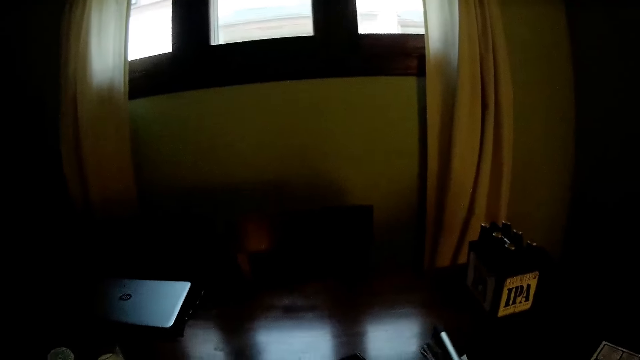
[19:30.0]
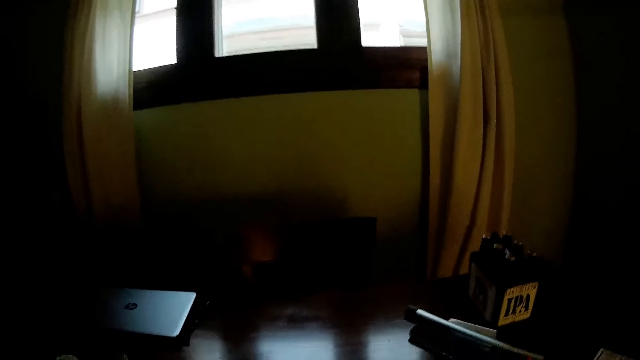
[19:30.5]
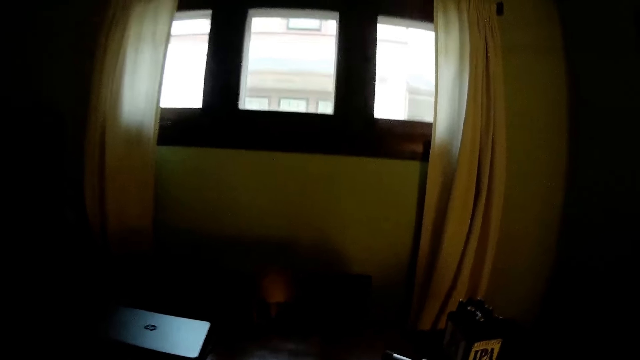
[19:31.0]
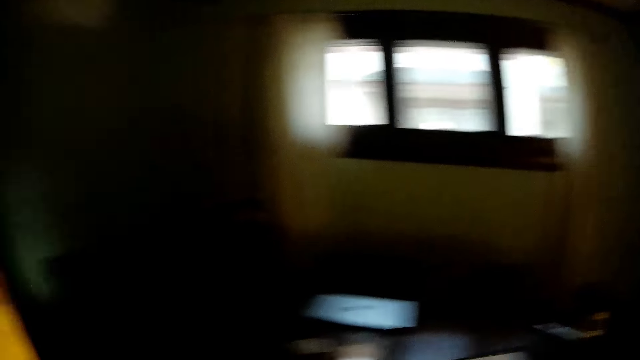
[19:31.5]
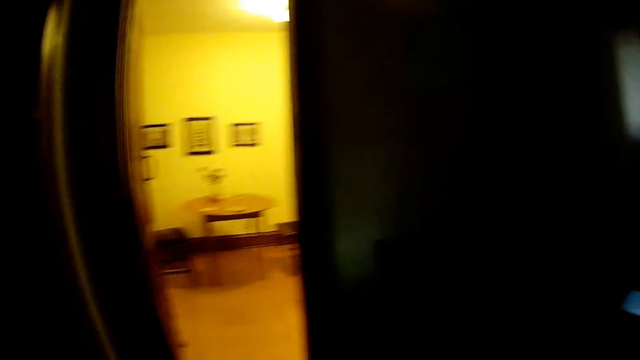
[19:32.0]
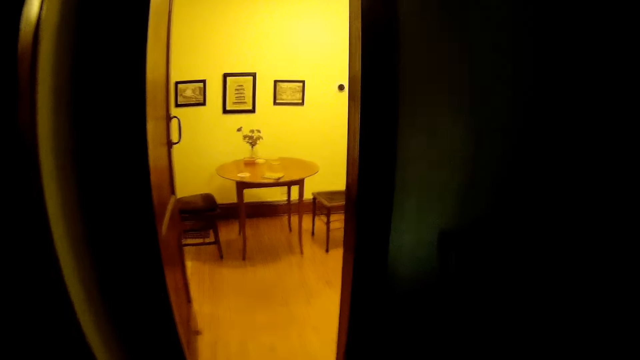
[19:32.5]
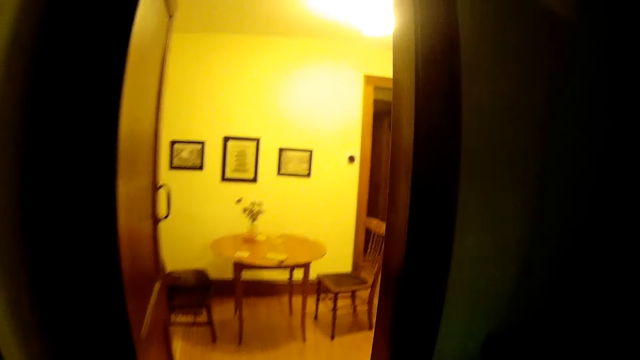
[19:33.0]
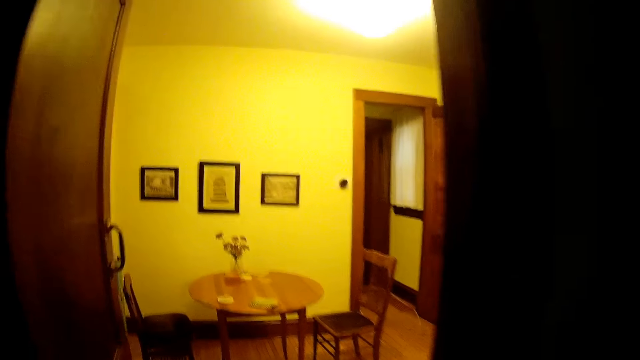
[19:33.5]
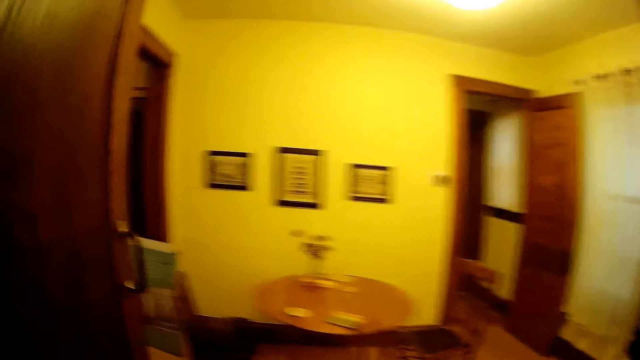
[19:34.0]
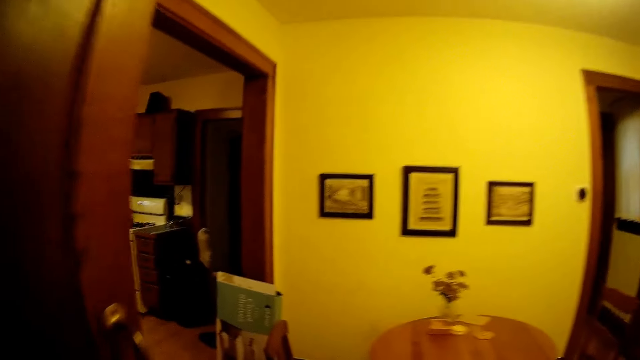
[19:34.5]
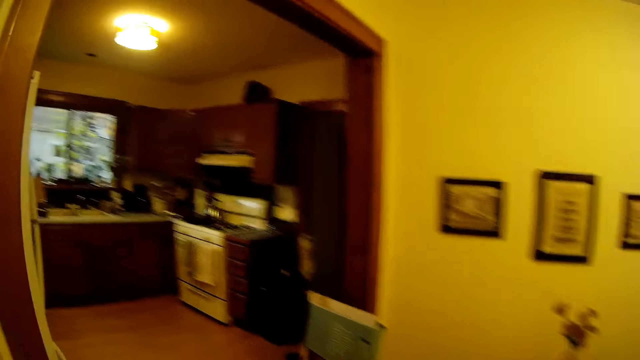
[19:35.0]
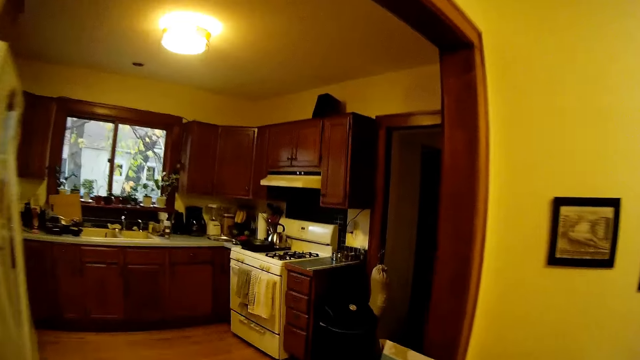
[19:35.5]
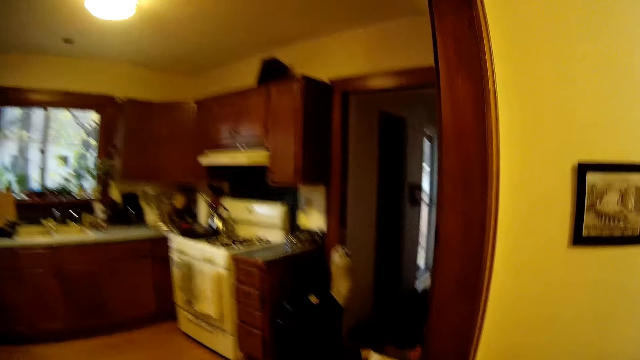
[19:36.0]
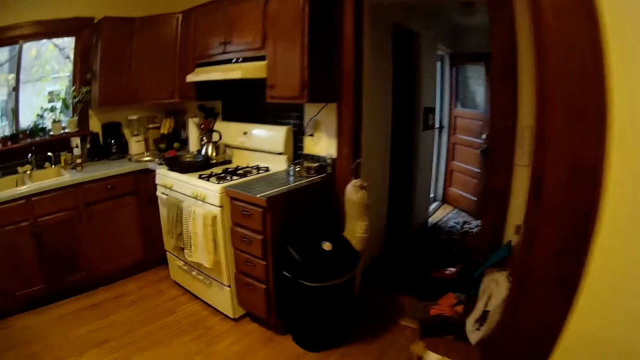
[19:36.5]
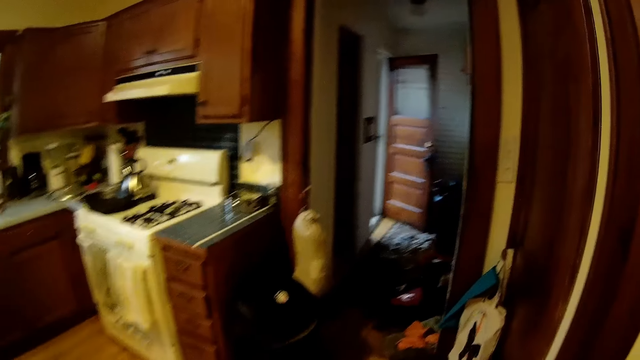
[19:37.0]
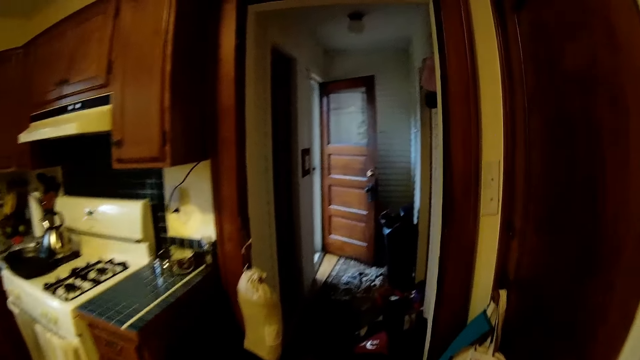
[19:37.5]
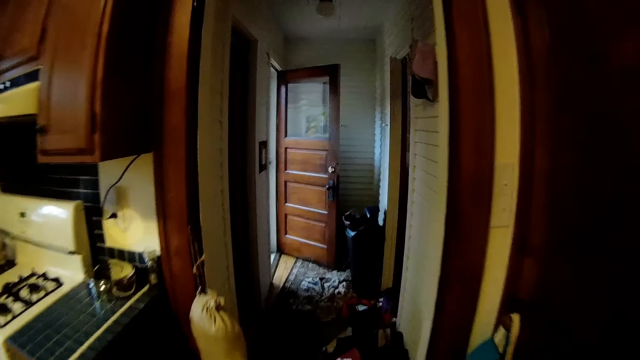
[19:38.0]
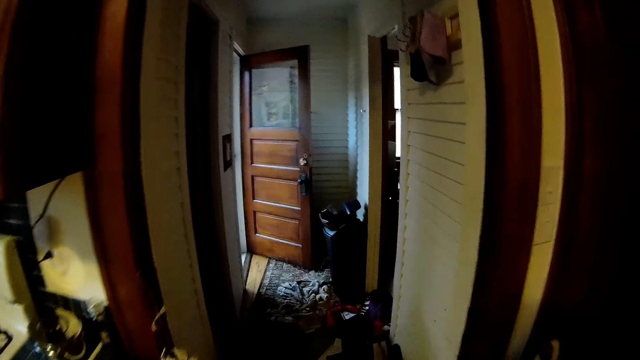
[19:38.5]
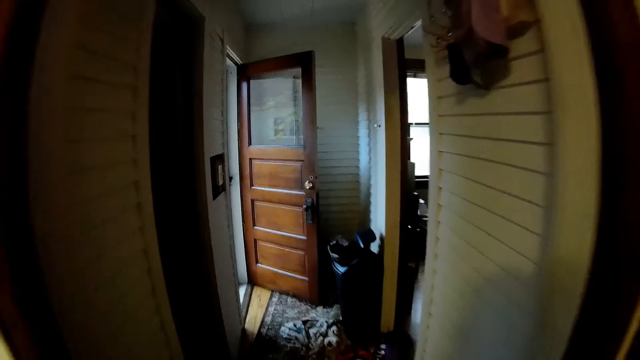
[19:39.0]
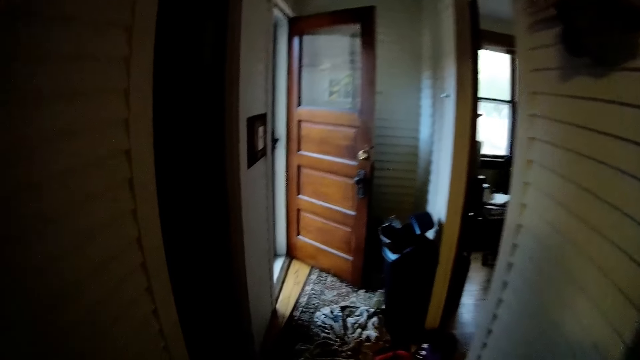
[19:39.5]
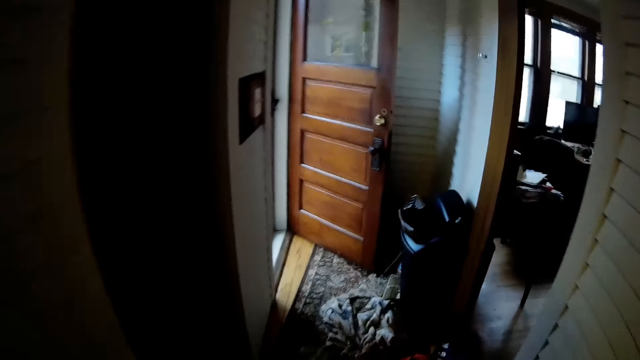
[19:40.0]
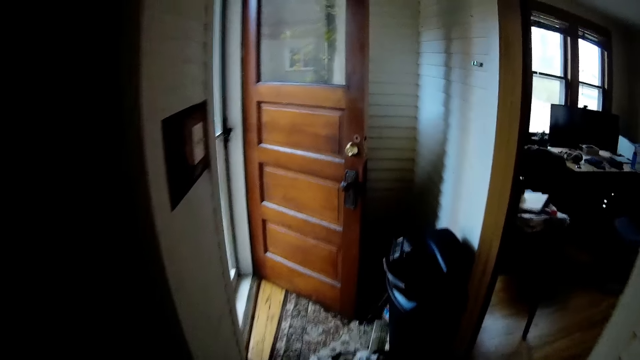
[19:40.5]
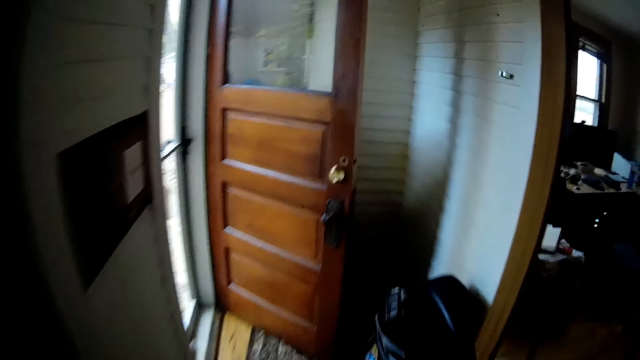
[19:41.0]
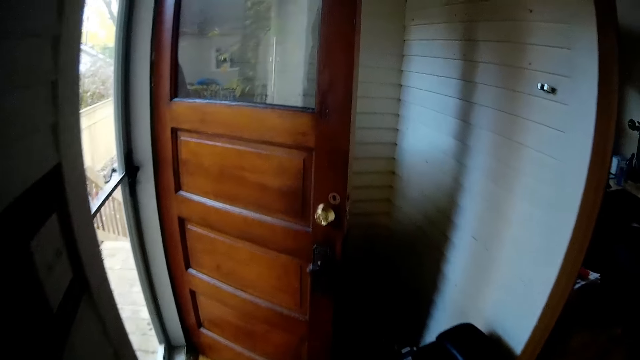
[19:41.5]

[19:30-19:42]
The camera wearer puts a marker on the table with his right hand. He drops the paper and something on the room table. He walks into the dining room from the office. He walks into the kitchen from the dining room. He walks past the kitchen to the backdoor balcony.

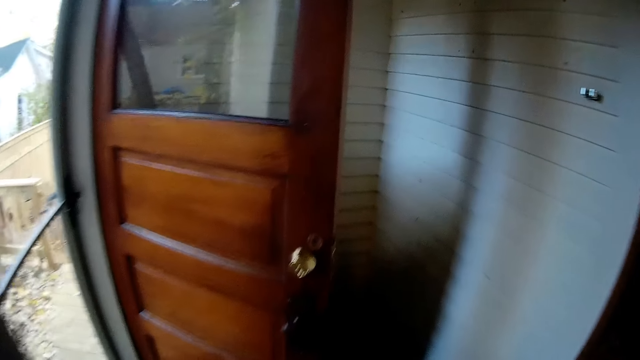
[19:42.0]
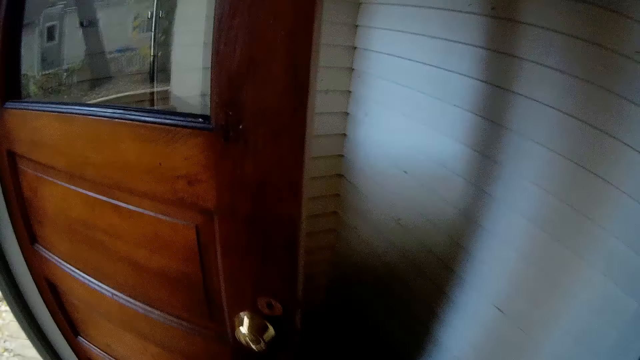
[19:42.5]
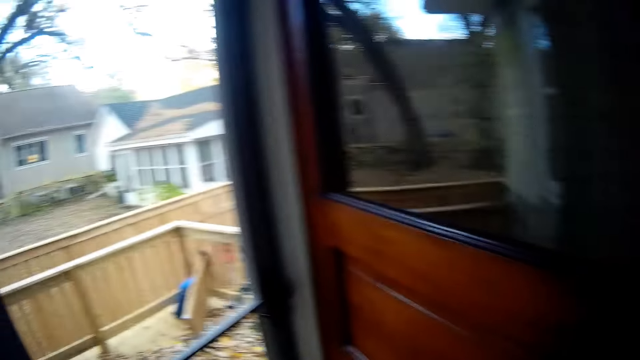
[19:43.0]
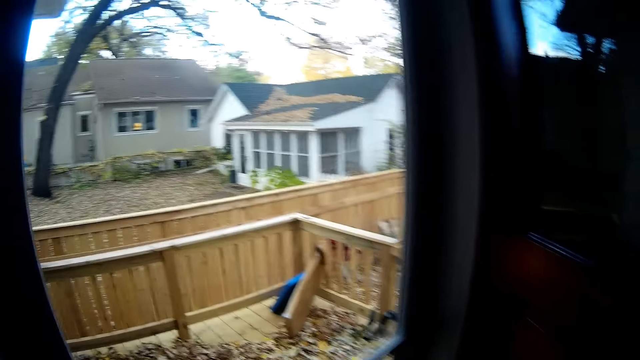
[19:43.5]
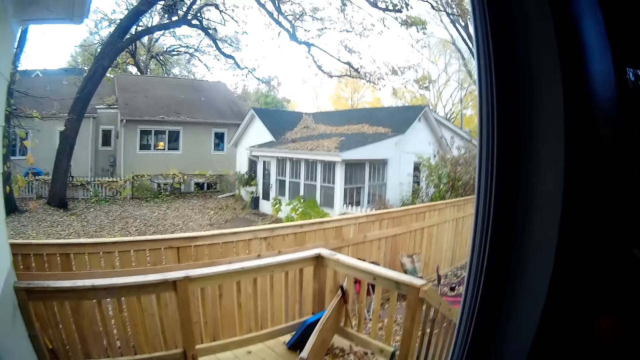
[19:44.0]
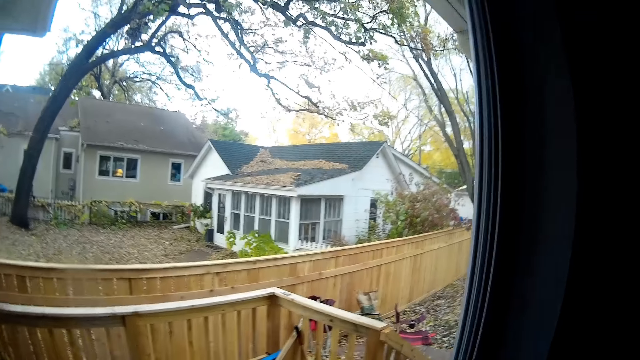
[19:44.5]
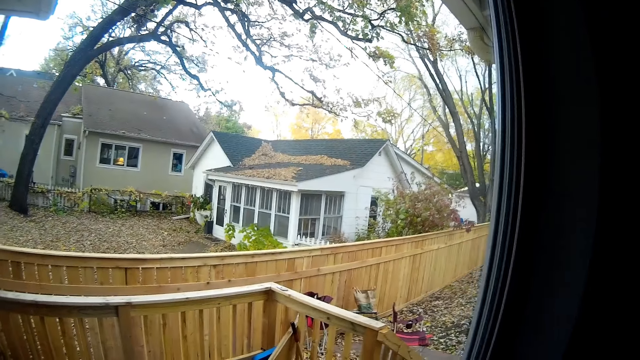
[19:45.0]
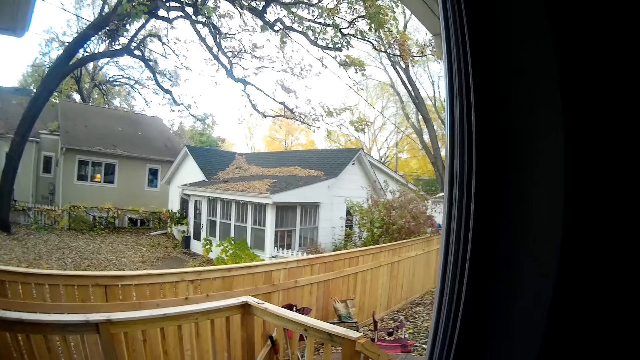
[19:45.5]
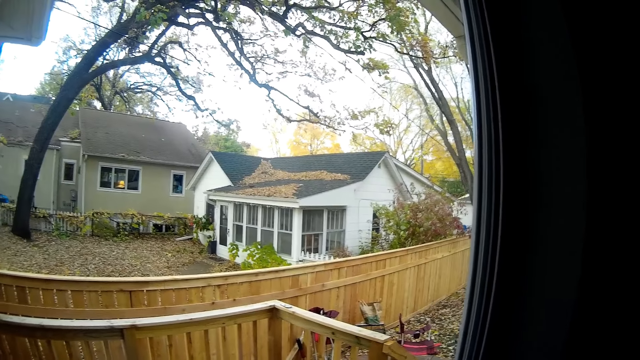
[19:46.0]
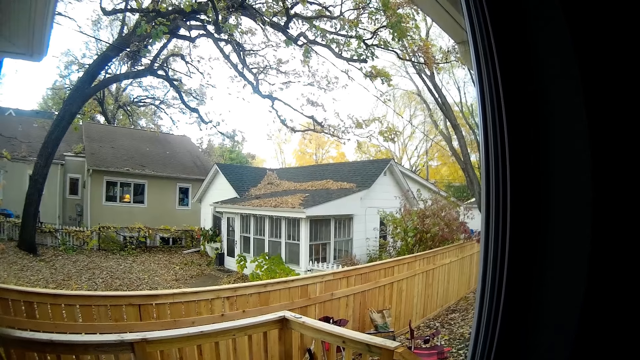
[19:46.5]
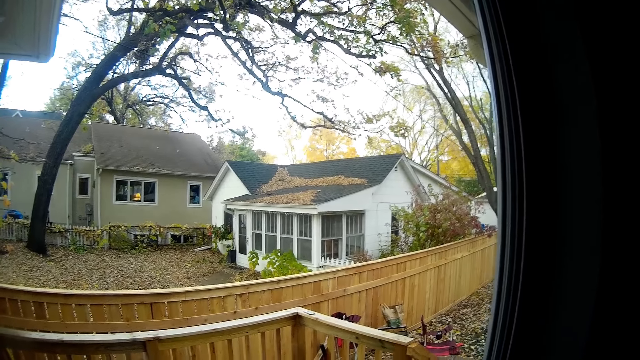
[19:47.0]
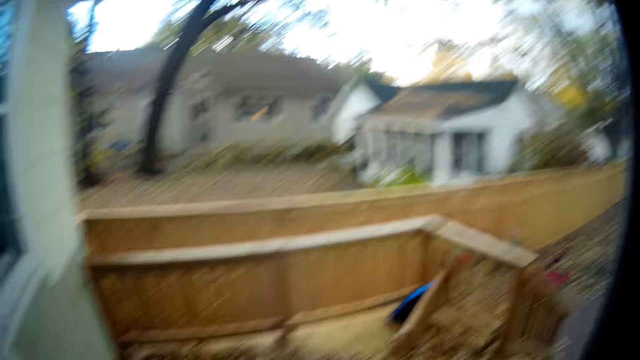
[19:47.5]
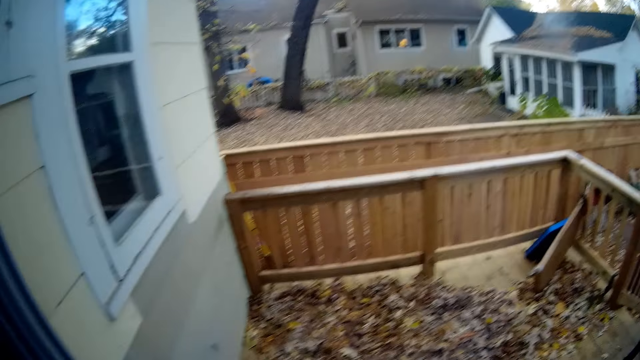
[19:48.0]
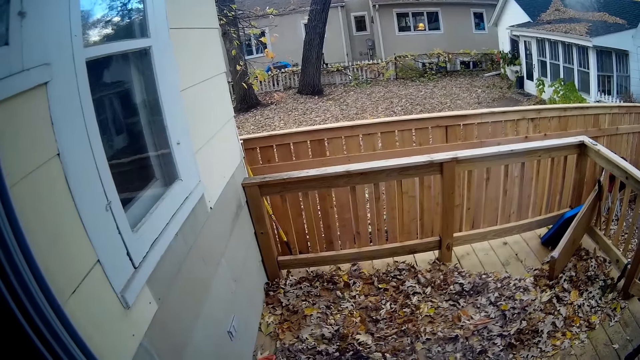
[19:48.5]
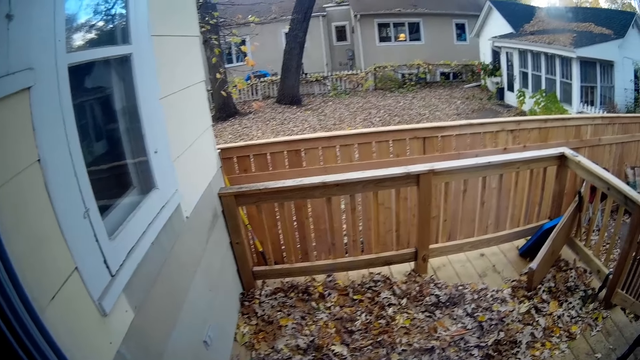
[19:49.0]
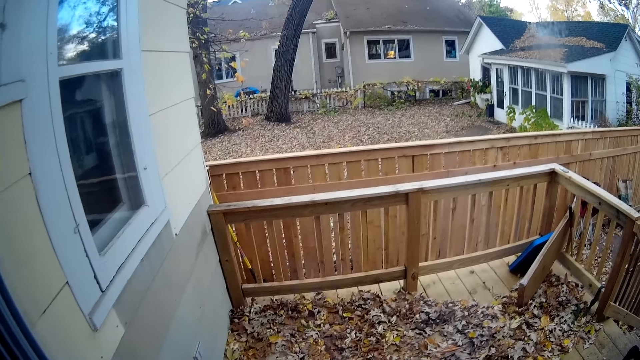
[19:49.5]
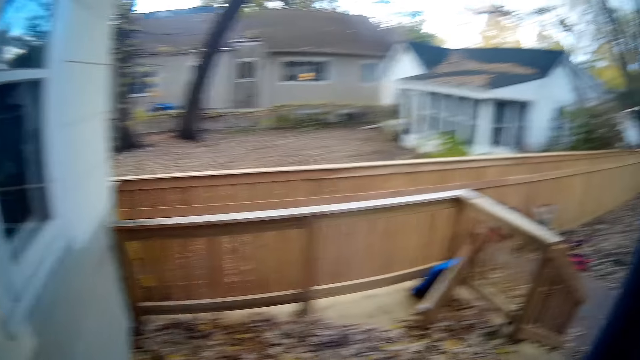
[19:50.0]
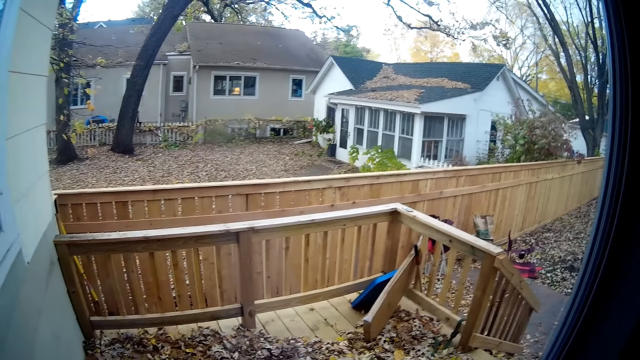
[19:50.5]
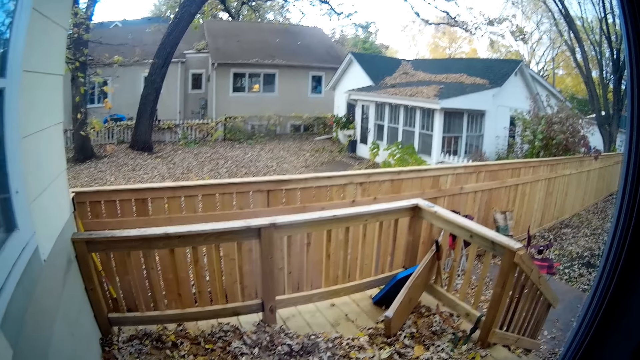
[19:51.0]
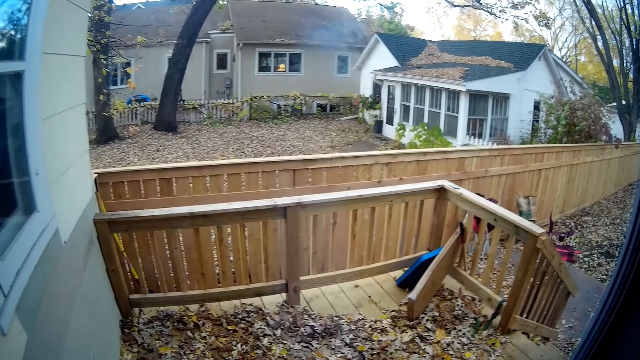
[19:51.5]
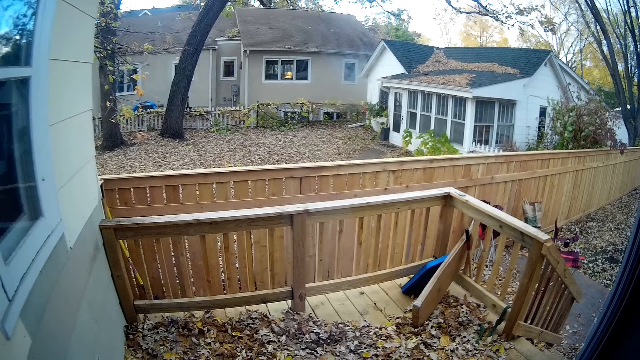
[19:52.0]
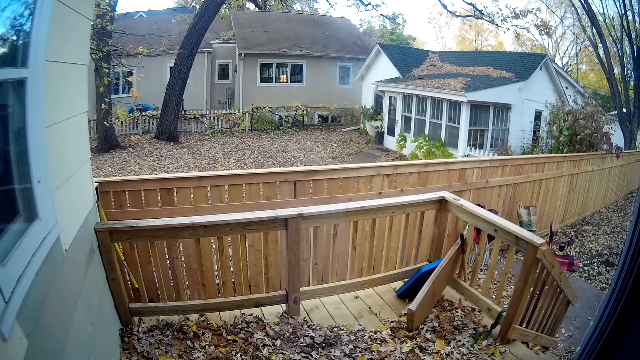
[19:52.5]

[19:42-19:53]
The camera wearer stares outside on the balcony door.
